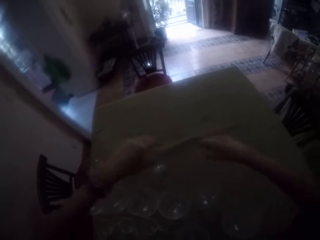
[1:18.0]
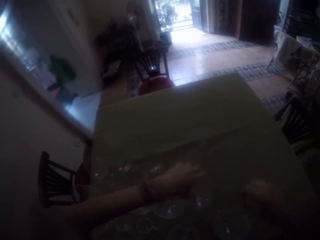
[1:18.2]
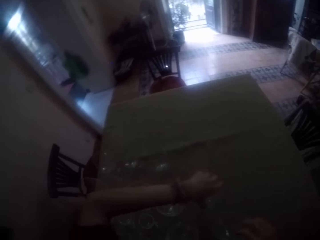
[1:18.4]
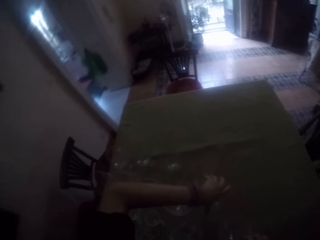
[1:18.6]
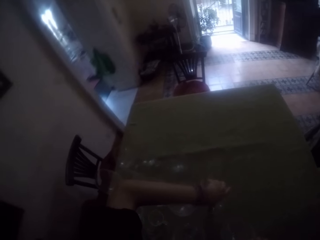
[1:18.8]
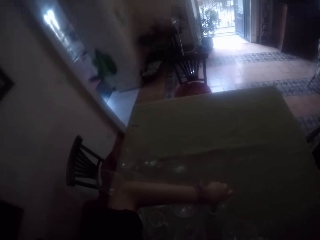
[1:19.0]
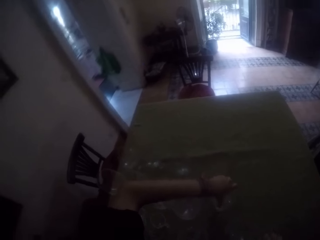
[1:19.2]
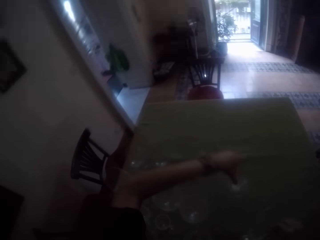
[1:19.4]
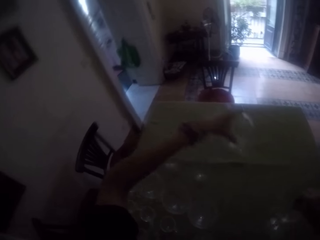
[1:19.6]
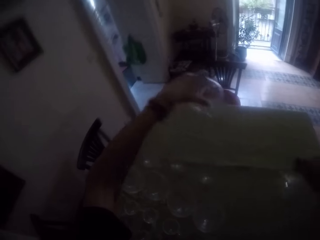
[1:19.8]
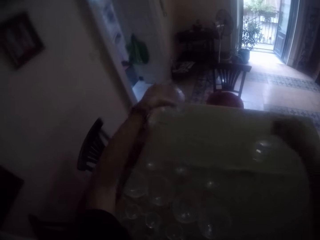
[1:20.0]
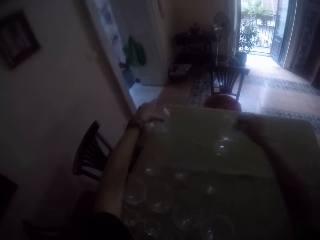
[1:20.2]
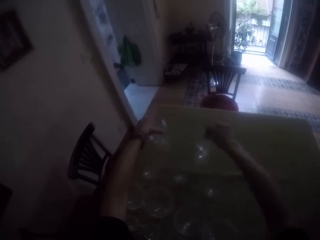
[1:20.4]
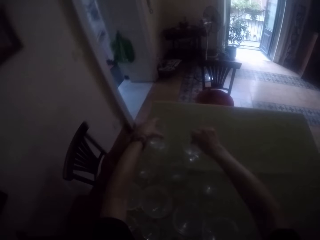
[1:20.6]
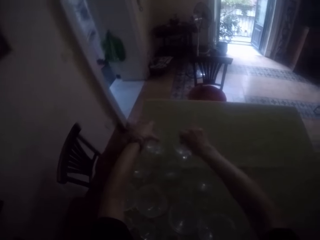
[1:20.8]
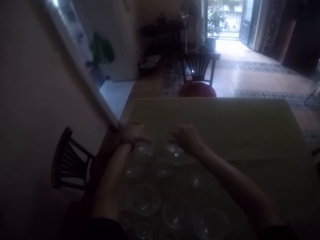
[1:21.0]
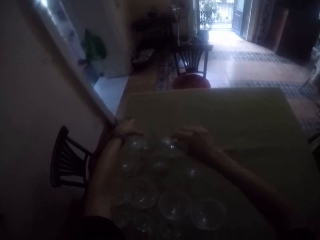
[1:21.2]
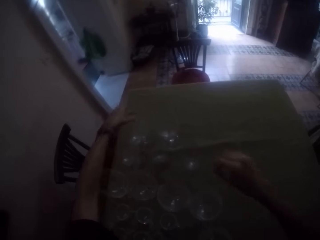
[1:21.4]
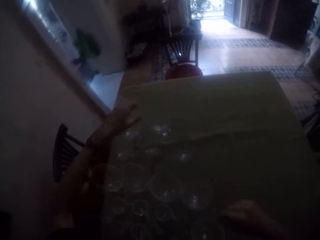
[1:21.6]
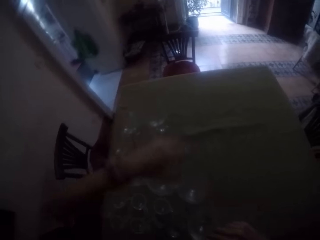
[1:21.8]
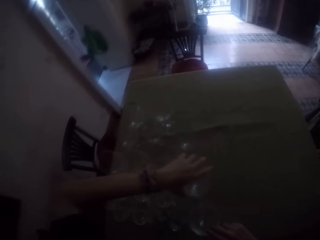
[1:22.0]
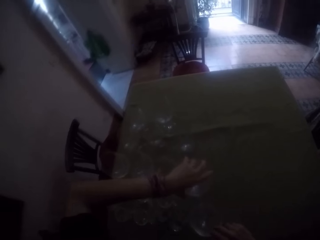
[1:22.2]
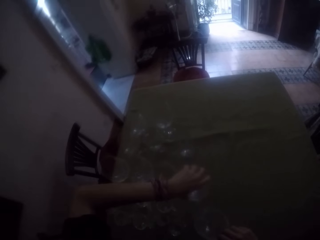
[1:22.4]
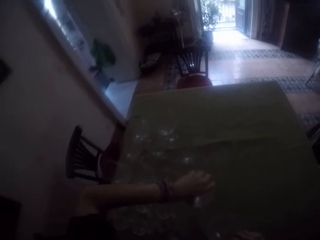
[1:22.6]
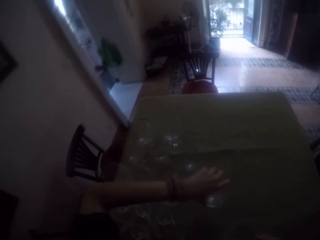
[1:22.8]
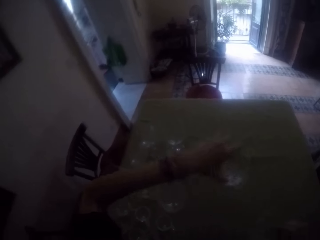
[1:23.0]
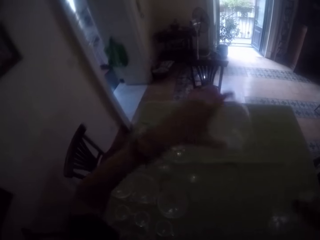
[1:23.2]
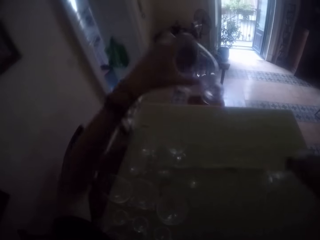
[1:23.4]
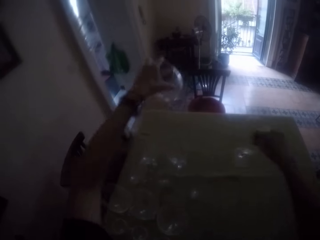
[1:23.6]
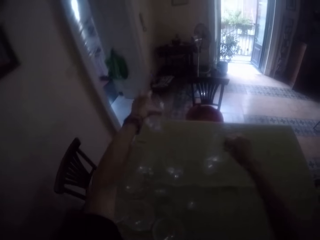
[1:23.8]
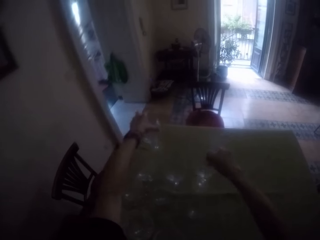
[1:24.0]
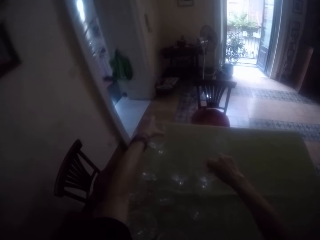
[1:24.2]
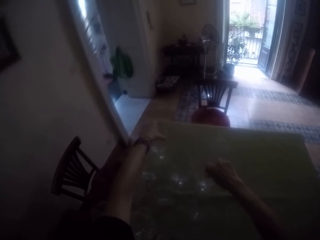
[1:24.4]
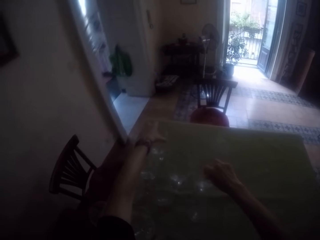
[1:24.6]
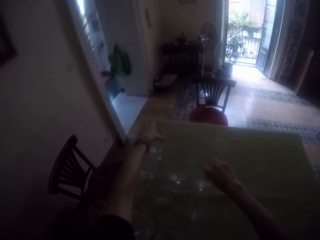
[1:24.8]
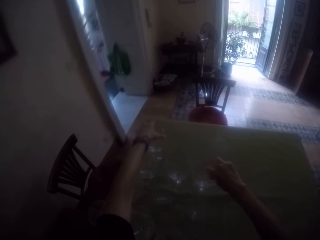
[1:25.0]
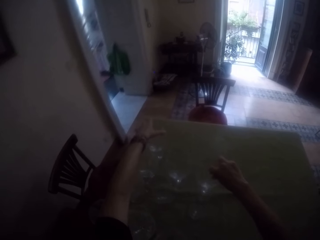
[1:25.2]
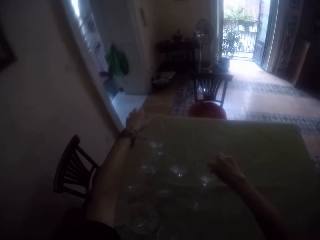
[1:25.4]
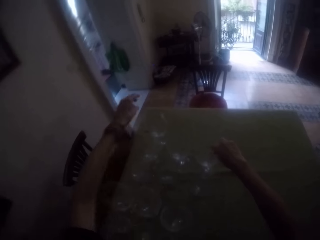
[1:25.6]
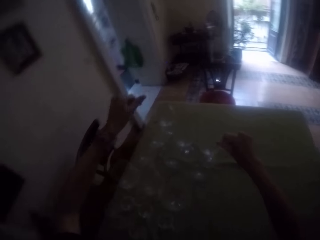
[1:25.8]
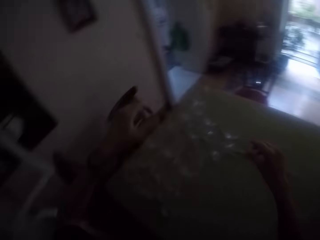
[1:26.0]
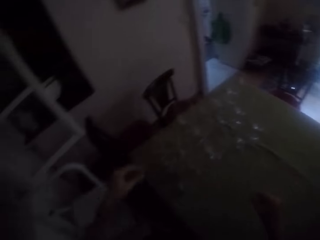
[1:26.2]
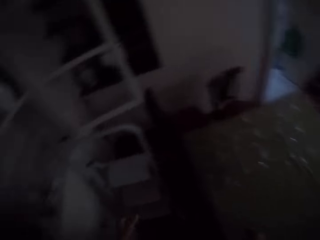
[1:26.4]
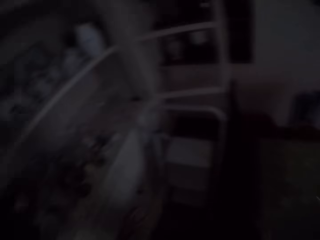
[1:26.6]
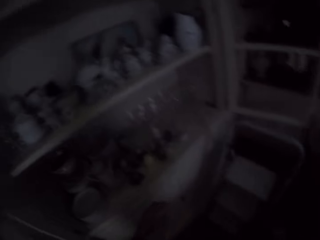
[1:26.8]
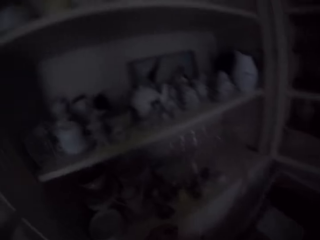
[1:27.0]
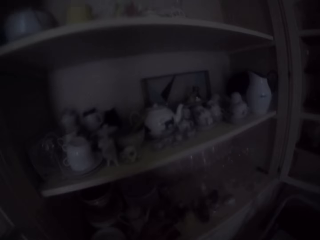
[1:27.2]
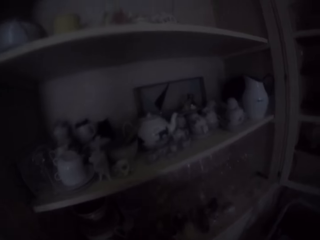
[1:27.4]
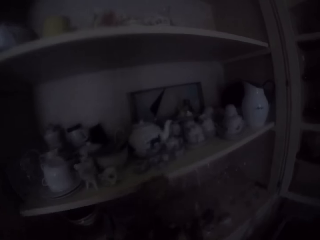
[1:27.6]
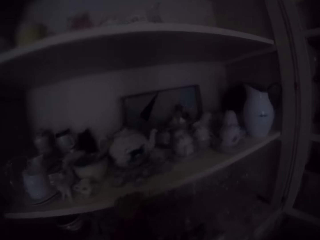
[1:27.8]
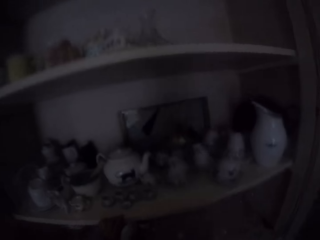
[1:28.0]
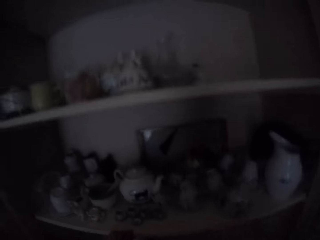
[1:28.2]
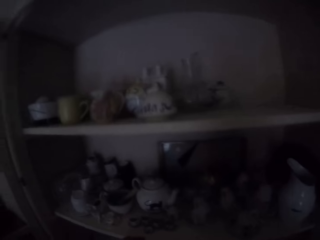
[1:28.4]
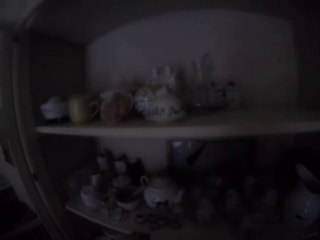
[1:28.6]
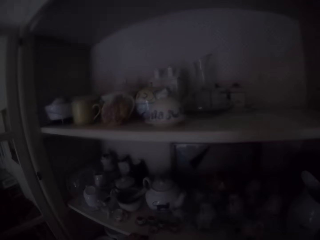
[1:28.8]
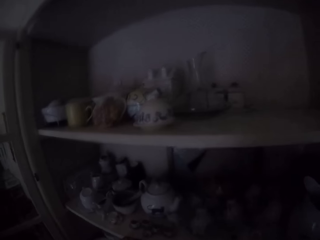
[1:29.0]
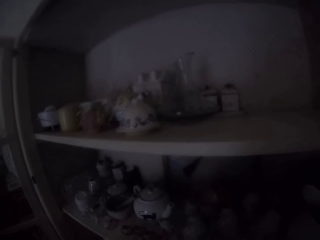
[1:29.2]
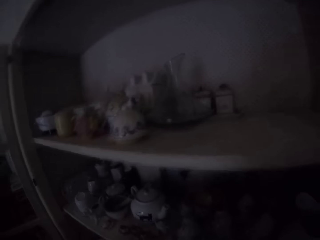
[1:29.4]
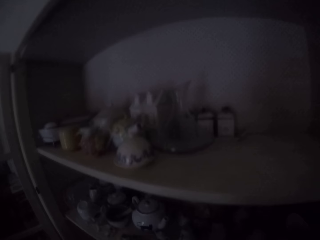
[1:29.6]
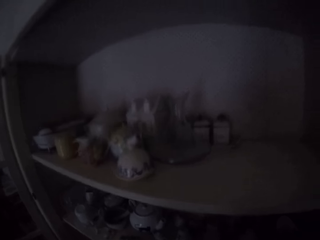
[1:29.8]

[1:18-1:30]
The camera wearer arranges the glasses on the table. They put the glasses on the table. They arrange the glasses on the table. They look at the shelf.

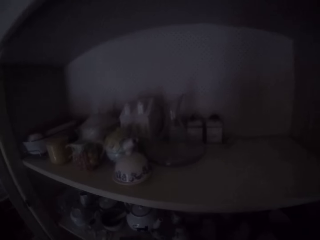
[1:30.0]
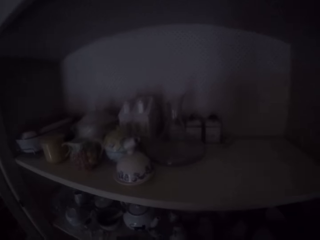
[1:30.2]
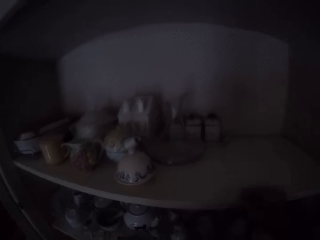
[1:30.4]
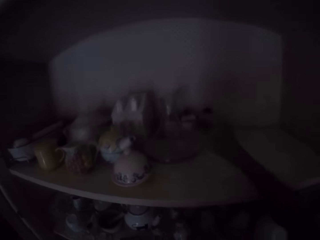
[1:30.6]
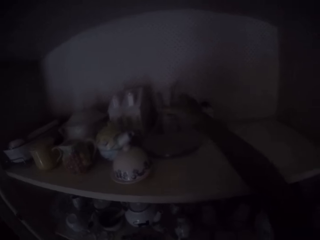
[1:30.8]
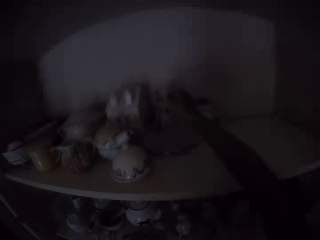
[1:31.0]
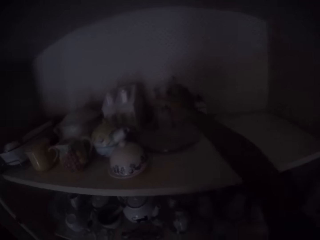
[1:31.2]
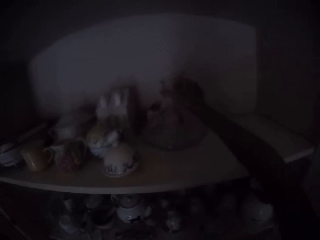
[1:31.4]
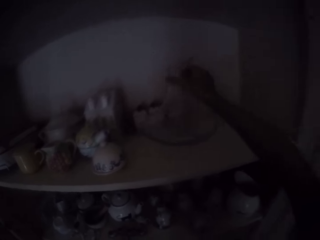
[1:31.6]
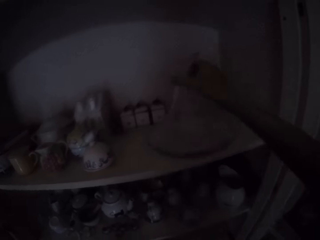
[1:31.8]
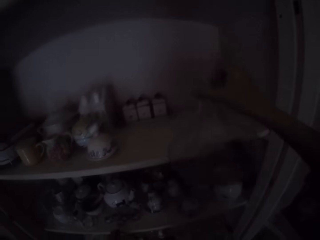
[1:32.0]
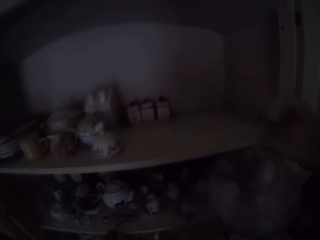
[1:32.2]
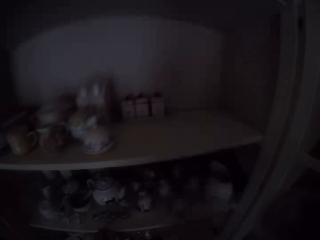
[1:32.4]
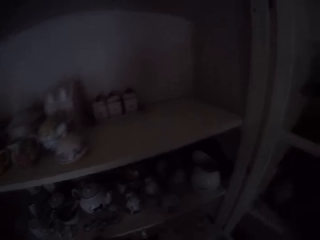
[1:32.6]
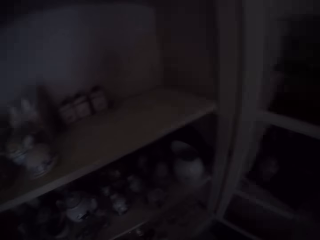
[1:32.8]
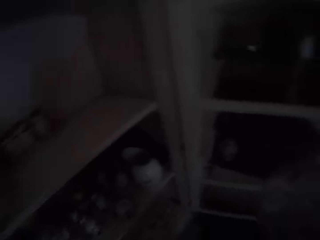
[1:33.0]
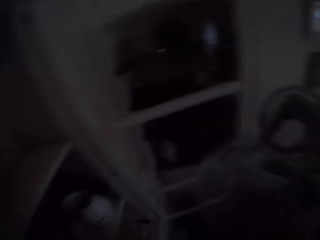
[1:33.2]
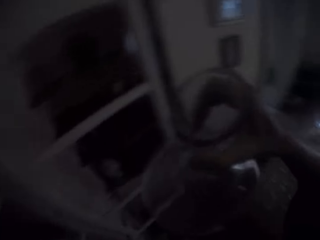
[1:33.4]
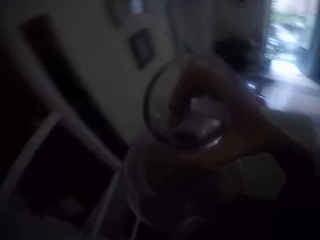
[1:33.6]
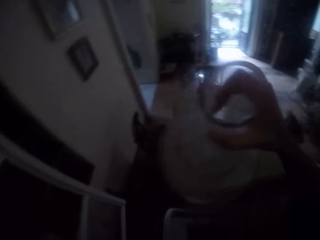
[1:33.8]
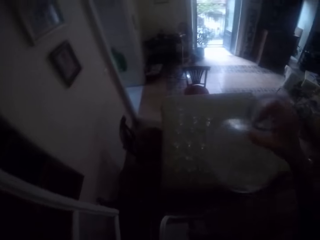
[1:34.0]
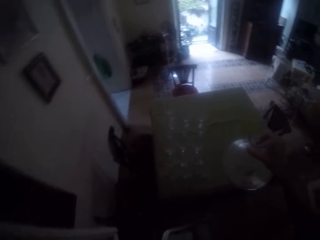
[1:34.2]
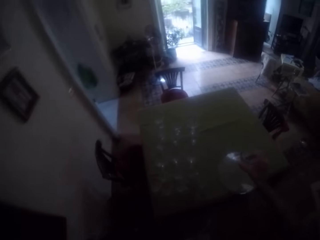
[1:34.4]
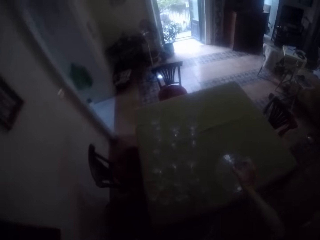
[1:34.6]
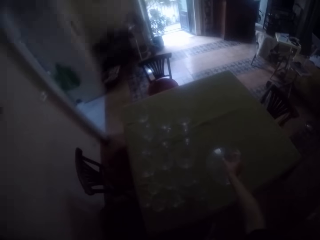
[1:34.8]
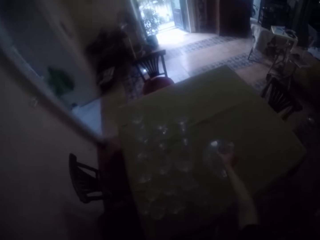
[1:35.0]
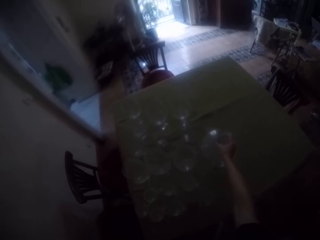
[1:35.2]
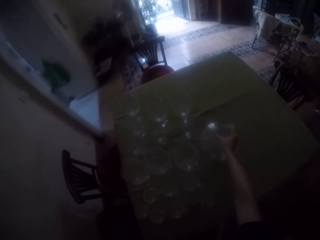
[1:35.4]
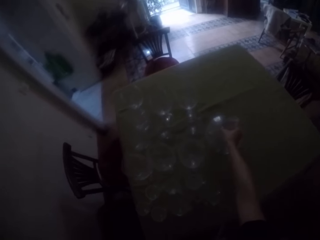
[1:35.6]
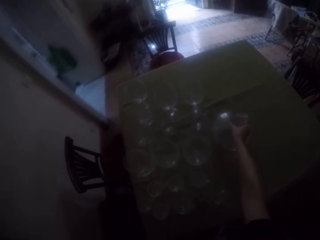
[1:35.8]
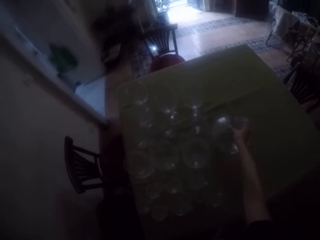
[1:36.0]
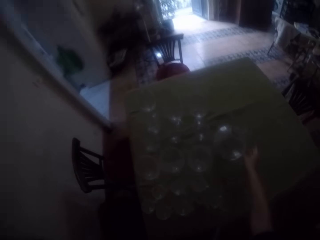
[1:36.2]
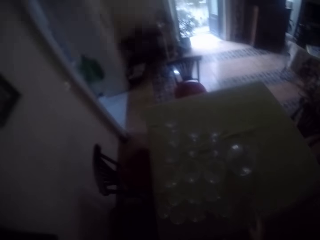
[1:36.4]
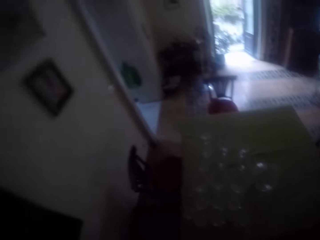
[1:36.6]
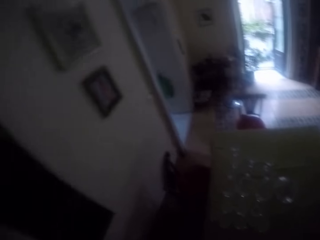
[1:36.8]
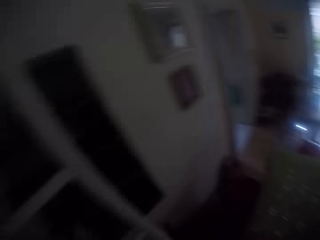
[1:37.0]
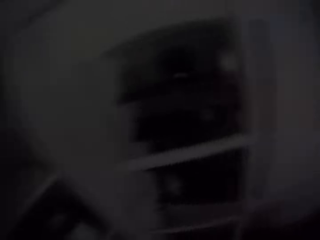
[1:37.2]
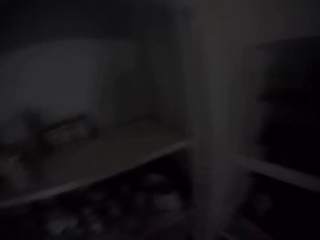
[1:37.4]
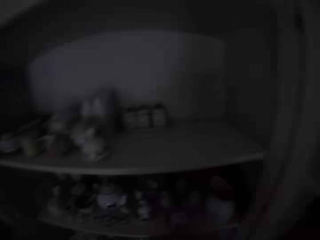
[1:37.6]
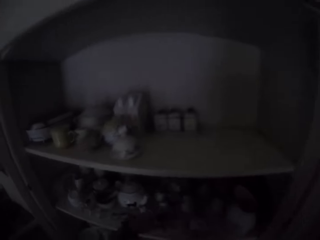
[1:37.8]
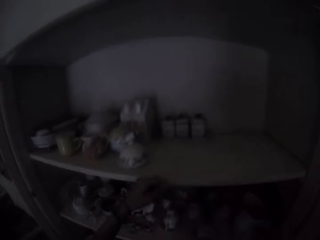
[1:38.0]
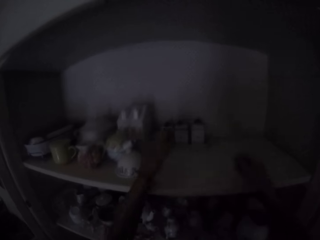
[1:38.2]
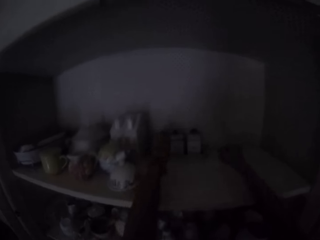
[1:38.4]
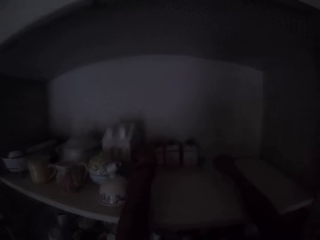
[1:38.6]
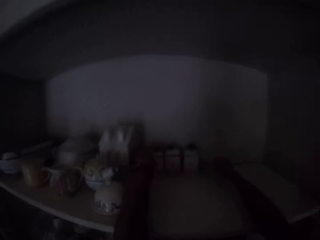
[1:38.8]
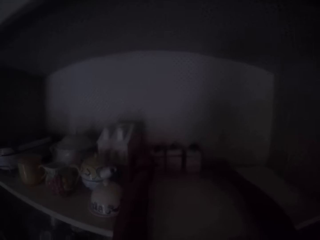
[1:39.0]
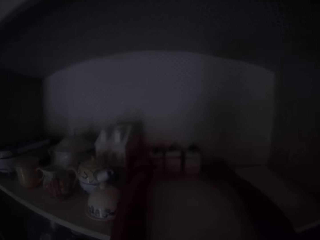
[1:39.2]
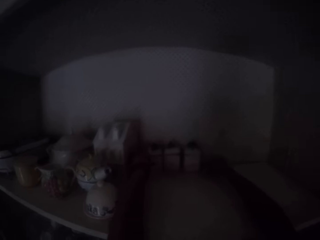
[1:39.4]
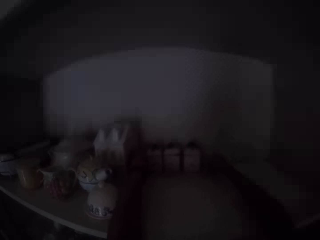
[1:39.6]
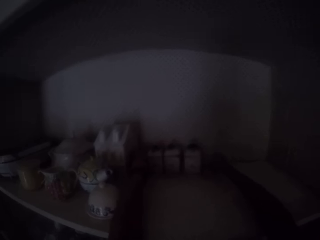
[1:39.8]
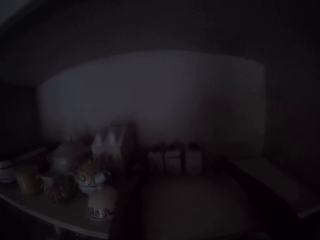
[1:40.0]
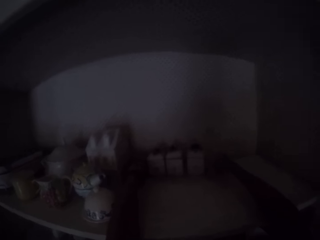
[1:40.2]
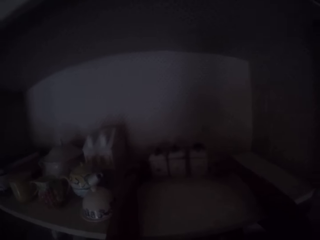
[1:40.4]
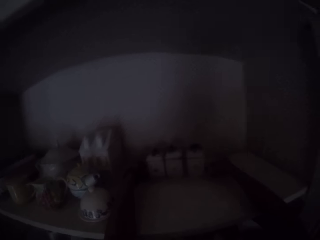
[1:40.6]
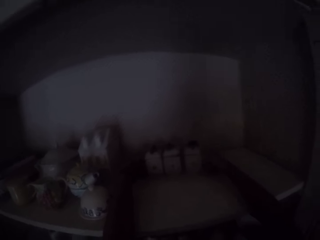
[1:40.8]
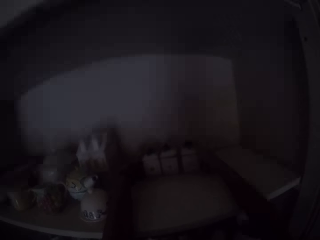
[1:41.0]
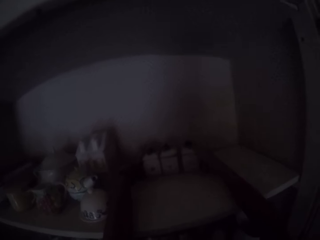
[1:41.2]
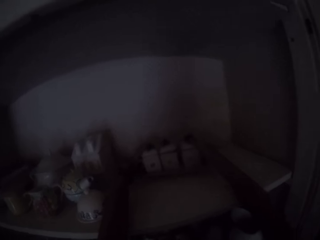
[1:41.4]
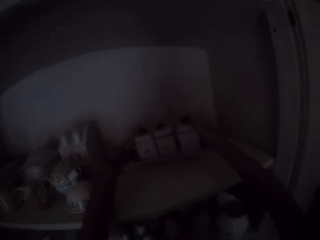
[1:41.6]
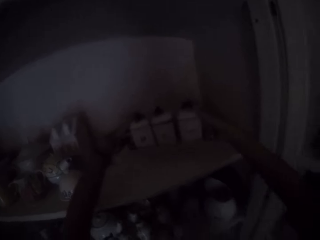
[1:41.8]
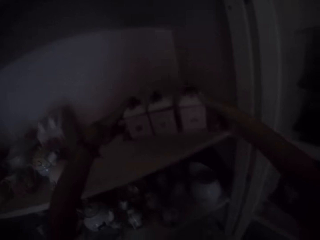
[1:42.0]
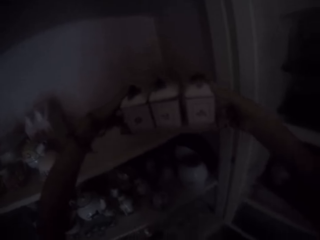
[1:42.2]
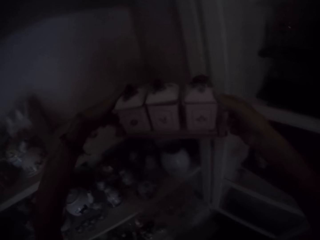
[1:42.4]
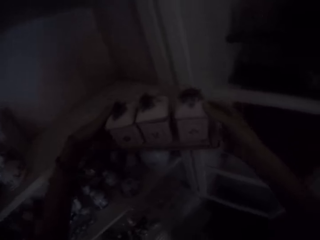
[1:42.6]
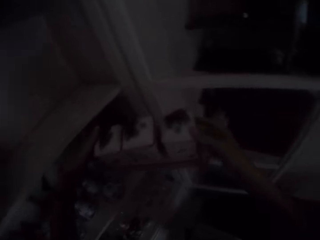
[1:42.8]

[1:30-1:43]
The camera wearer picks up a cylinder jar from the shelf. They place the cylinder jar on the table. They pick up a tray with bottles from the shelf.
